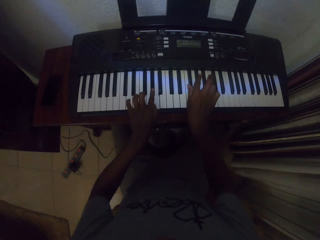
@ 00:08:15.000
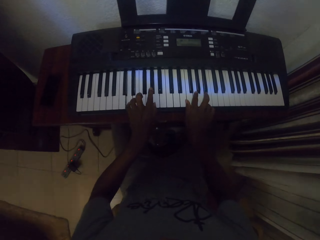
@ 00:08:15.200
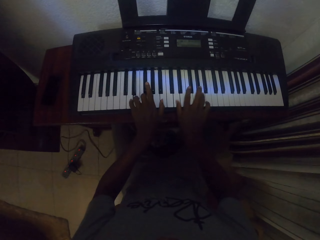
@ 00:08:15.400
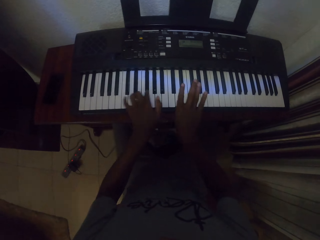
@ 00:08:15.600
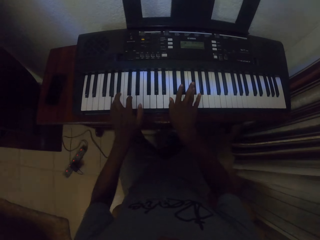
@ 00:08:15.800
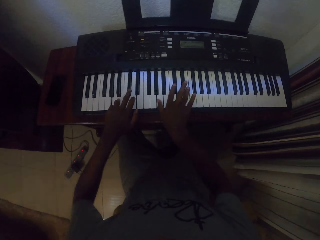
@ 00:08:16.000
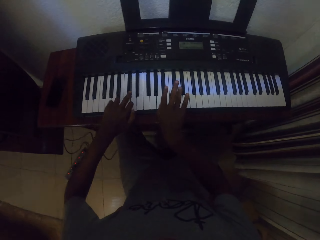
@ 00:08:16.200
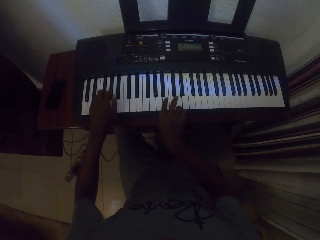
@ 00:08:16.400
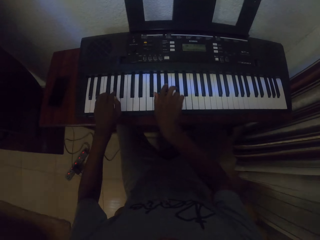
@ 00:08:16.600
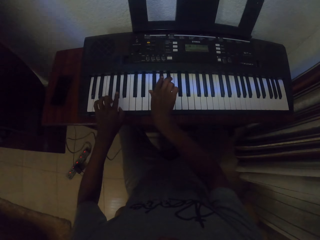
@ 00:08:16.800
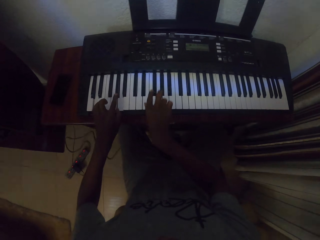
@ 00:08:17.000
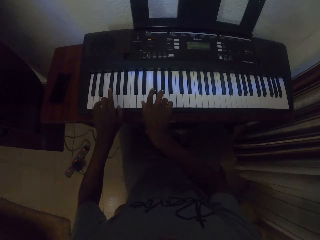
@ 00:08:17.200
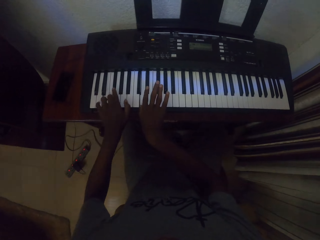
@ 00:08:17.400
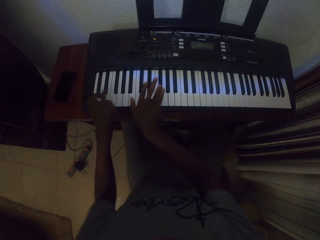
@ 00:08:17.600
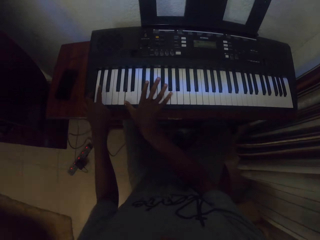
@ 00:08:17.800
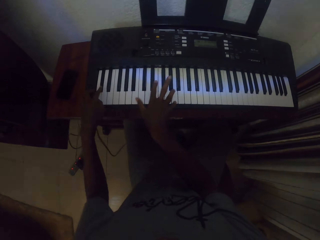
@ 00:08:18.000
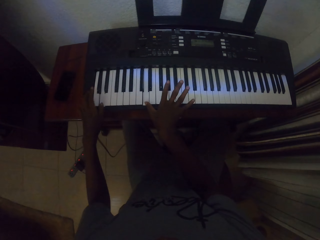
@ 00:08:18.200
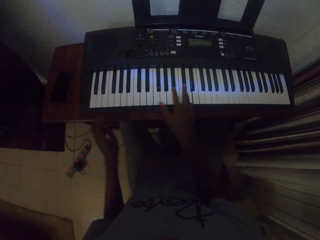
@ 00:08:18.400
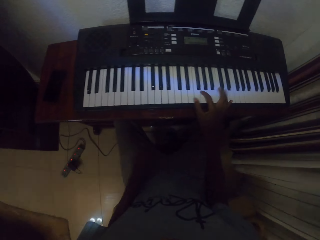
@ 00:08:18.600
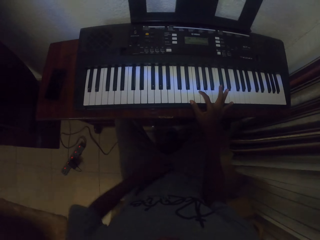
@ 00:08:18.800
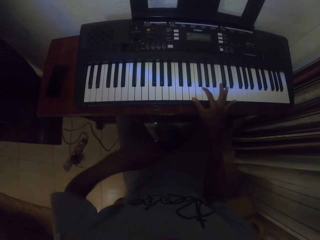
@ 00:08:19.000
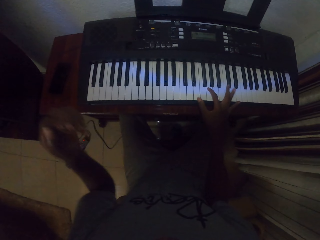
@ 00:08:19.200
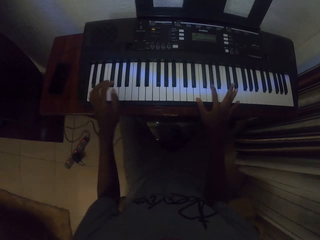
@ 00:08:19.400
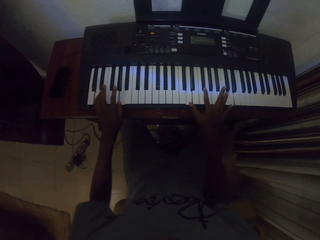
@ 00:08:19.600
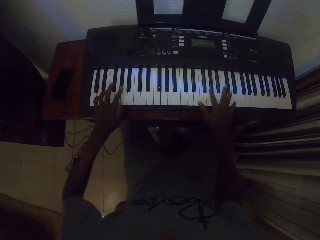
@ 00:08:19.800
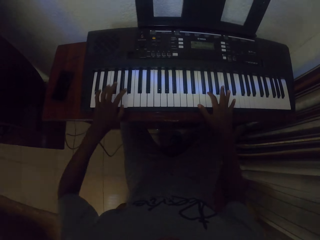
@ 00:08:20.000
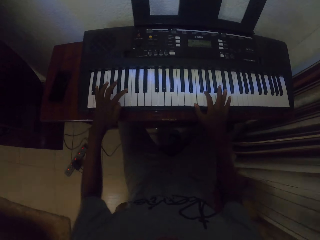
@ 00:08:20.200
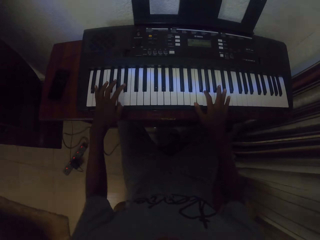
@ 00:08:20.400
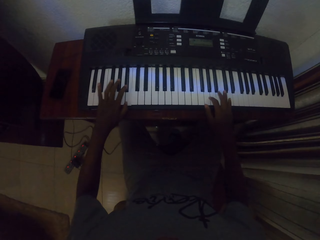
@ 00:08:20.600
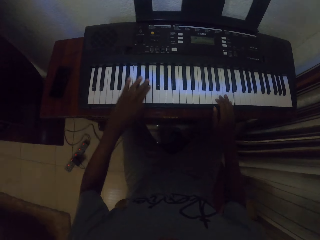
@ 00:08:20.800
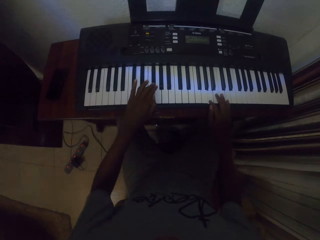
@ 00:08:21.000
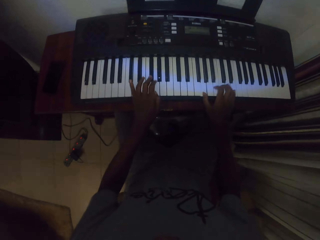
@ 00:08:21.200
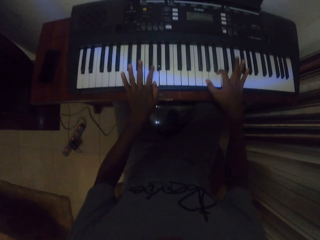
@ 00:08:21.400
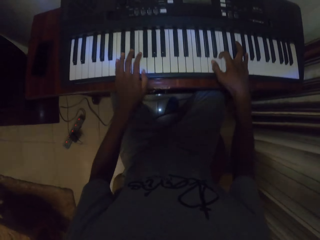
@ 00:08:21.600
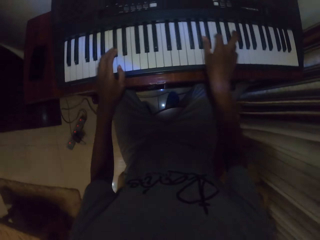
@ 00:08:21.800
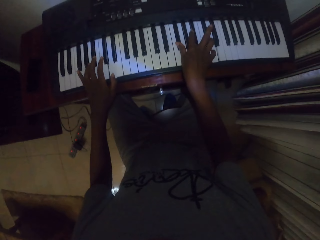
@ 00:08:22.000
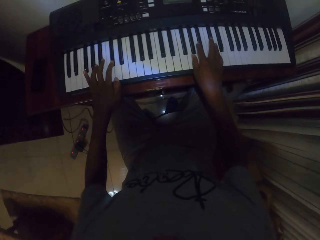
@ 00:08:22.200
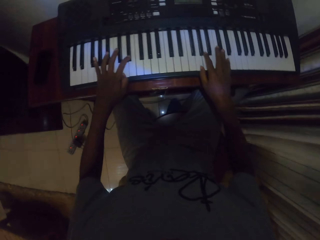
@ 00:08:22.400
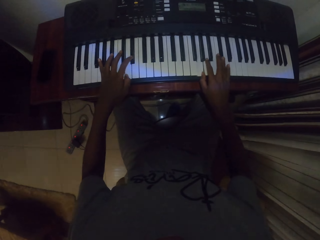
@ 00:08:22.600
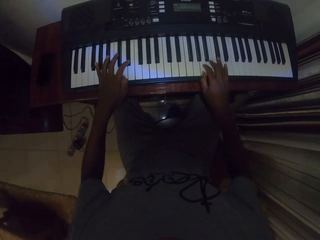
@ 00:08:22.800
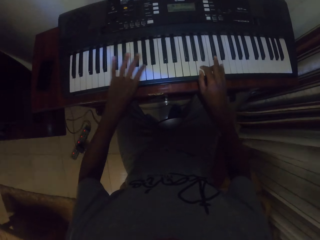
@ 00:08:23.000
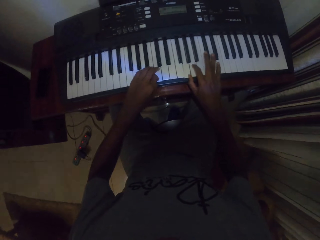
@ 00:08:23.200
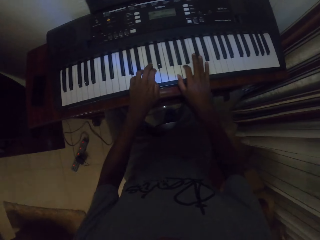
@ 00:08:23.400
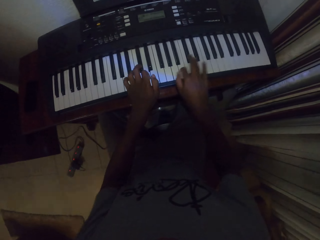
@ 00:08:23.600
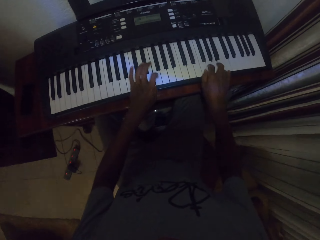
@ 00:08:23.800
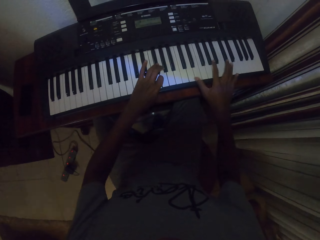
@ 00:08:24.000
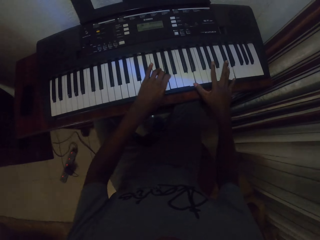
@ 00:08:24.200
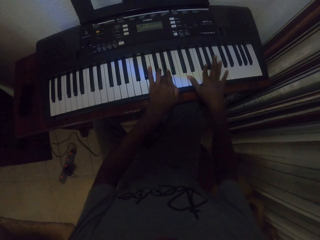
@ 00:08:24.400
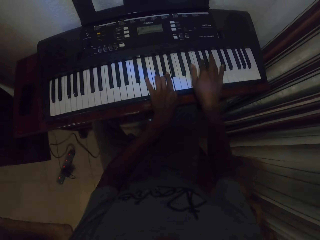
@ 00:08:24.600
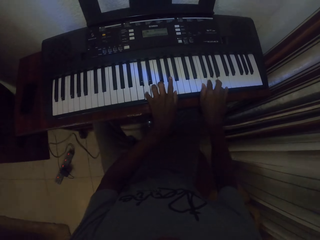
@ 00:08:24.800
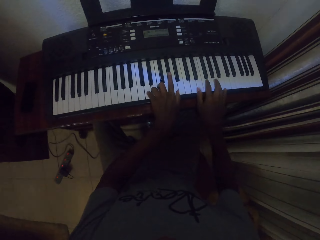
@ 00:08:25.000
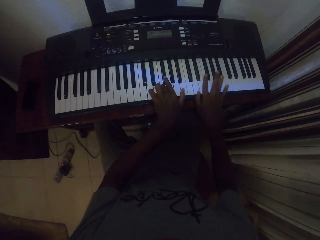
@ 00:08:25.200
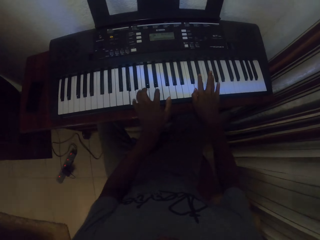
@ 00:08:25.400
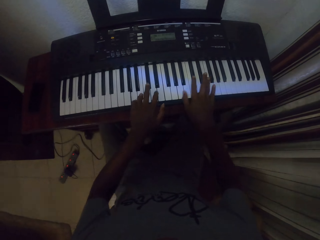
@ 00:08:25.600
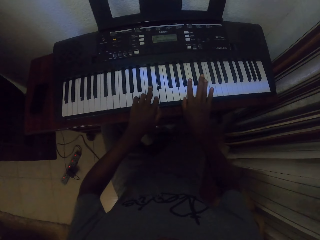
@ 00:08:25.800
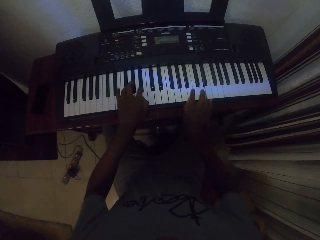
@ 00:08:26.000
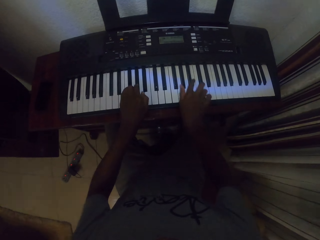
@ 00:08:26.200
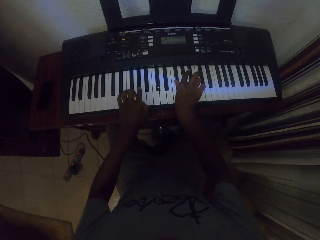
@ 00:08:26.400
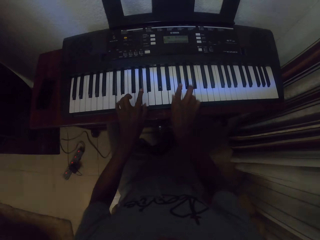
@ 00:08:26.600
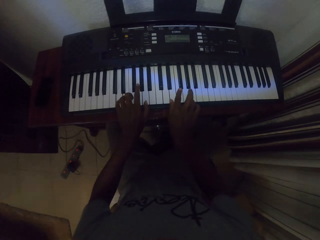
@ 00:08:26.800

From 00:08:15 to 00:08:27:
The camera wearer moves the left hand. They wipe sweat on the cloth. They play a piano inside the house.

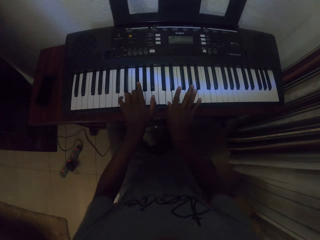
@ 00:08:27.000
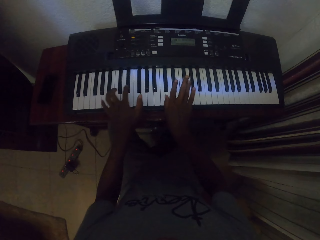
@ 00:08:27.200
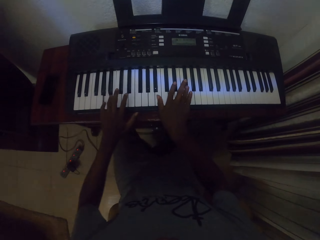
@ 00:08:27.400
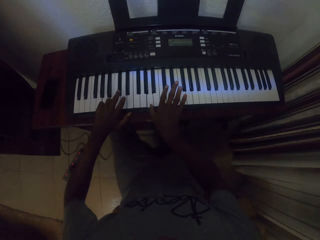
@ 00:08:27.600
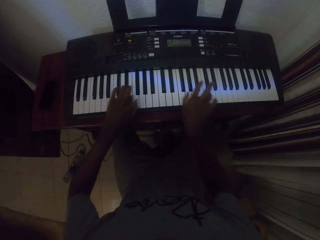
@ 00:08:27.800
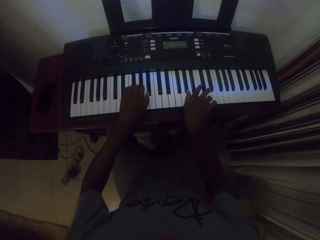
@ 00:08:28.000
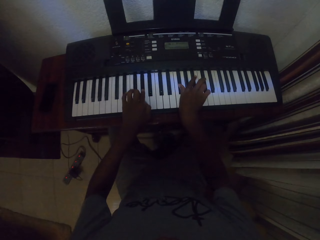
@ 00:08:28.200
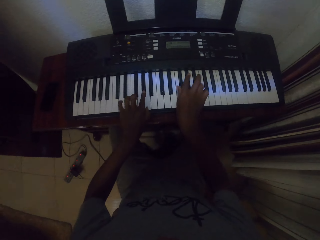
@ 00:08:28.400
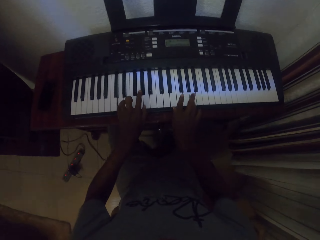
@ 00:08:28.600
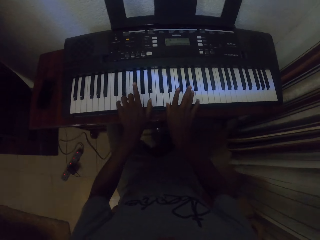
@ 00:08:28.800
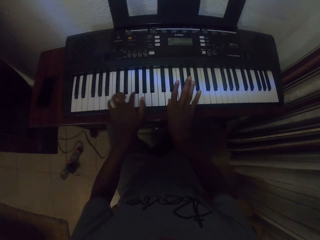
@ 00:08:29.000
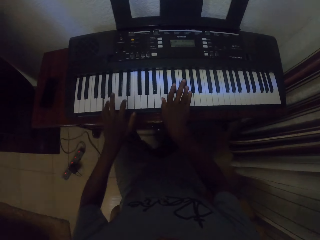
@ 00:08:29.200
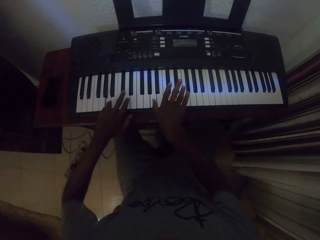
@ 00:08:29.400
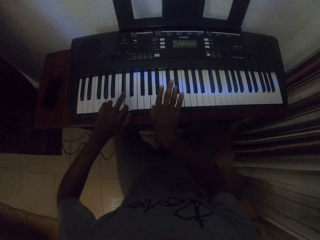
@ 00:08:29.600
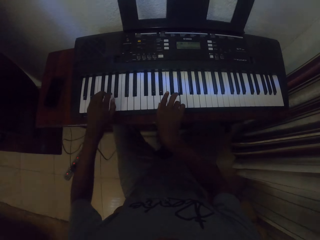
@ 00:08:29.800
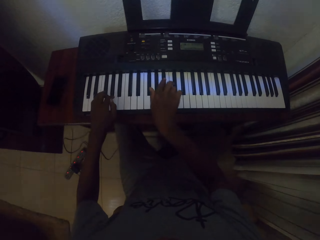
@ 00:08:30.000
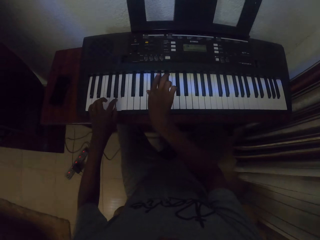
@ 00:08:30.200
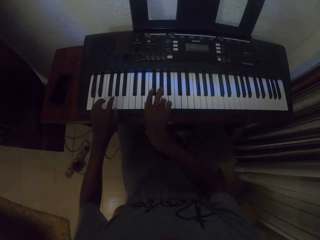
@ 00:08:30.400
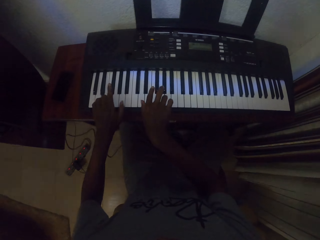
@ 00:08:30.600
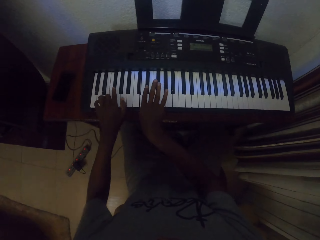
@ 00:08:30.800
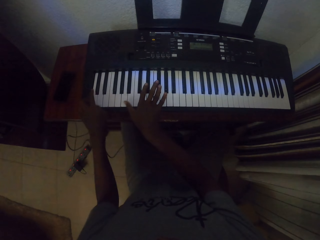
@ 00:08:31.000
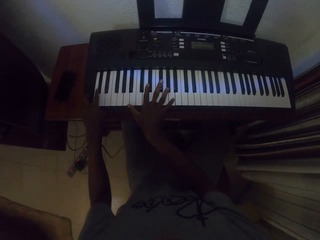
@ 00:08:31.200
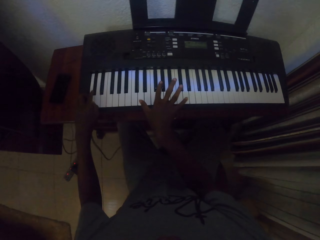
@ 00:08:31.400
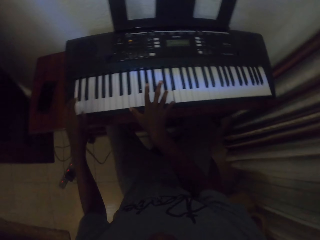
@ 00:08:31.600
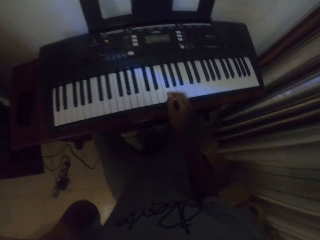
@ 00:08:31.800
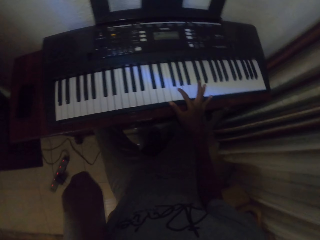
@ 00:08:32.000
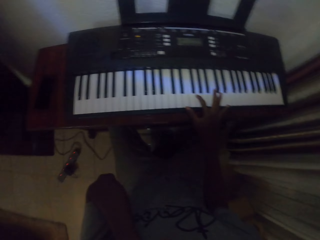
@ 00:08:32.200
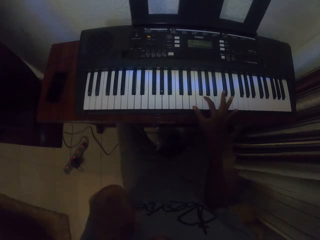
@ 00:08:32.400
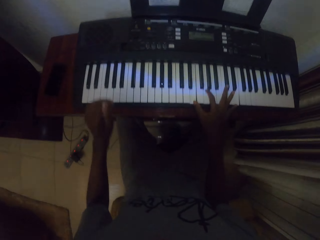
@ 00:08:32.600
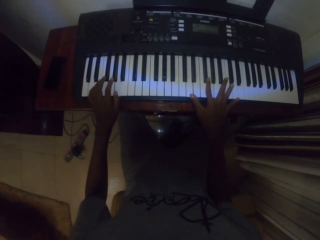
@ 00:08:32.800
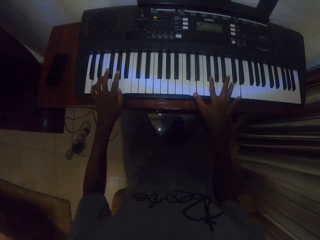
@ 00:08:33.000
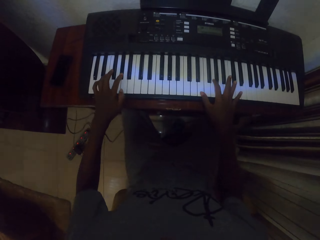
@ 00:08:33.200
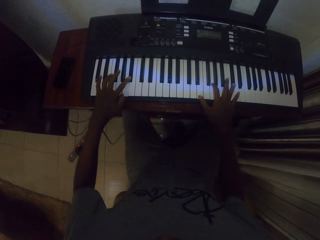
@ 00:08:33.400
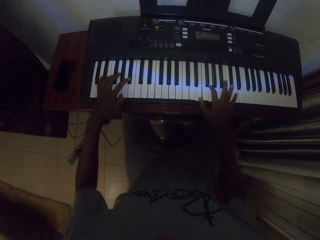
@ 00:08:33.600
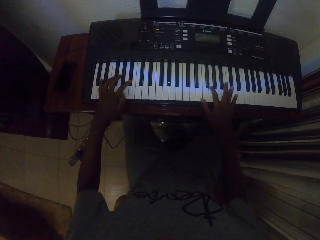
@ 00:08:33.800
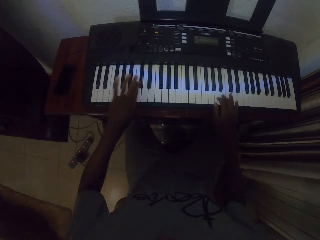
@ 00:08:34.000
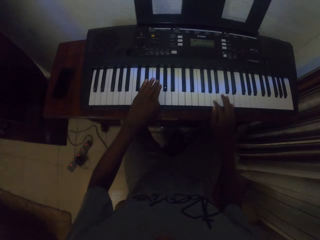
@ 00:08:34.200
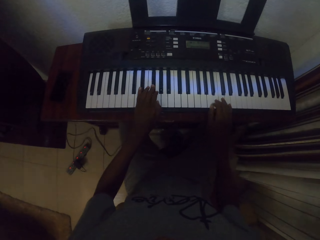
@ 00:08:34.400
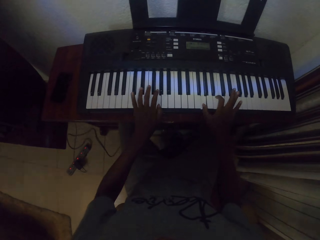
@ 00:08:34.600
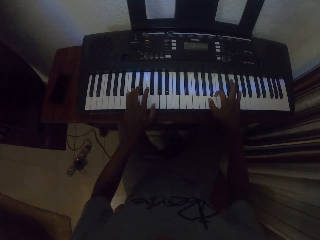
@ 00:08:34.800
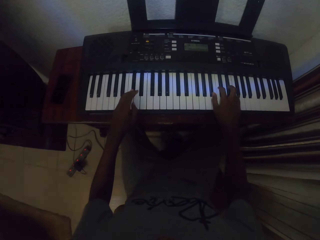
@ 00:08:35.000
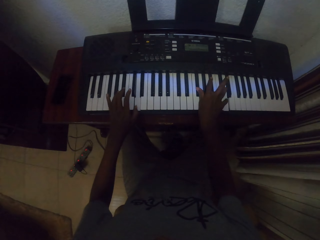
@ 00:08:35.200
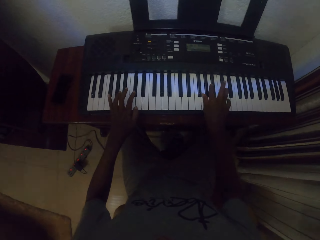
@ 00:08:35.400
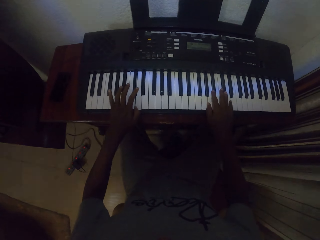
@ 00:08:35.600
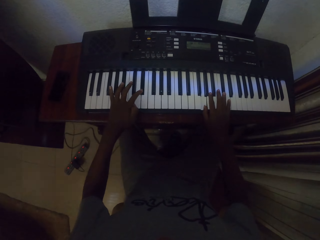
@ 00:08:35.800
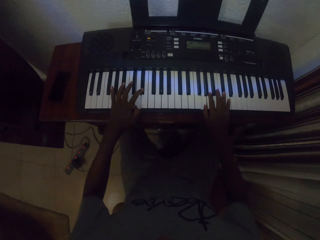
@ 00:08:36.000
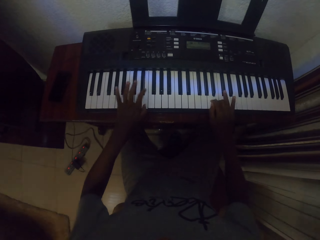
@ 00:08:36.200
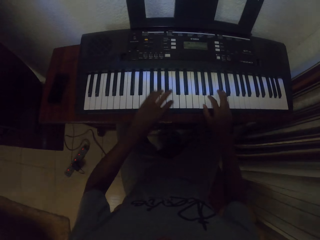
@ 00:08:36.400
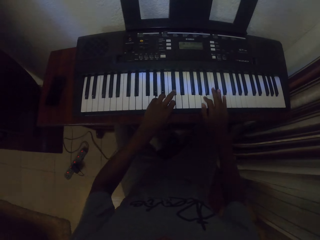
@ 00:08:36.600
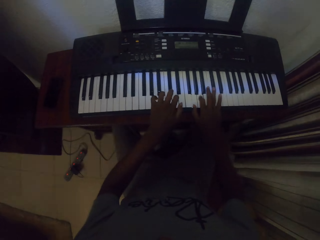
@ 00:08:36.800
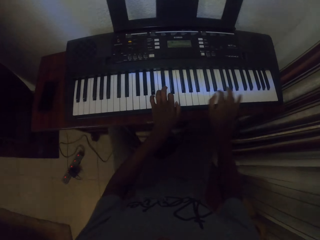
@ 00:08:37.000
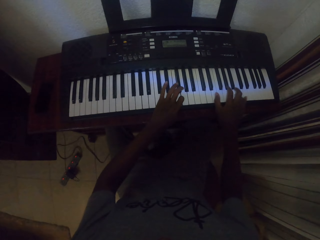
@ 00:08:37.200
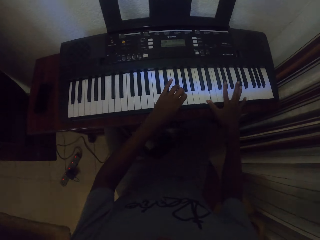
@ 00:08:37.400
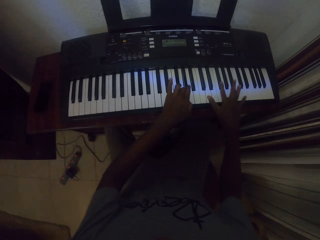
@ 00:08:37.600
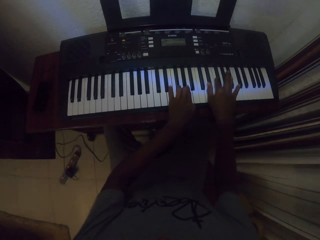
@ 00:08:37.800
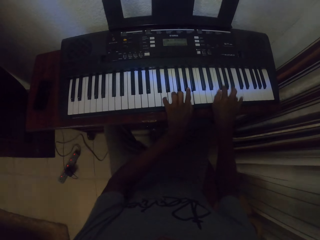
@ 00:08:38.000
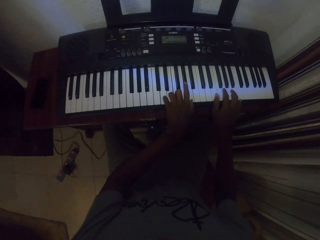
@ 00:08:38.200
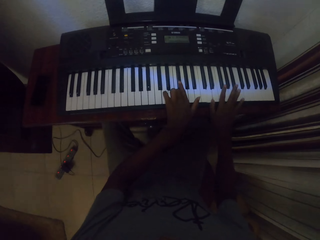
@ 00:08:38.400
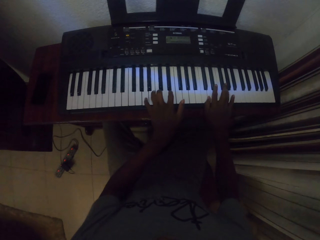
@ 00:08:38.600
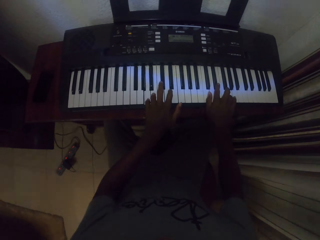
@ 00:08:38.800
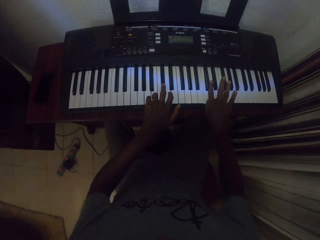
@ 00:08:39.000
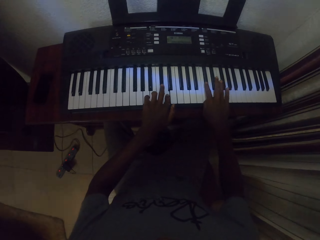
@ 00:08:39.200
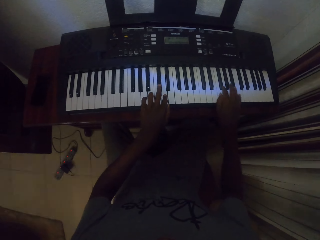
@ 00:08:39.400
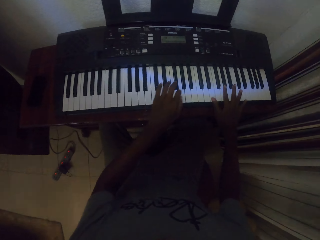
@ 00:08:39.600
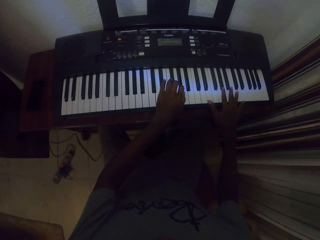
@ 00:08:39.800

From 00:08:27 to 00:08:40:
The camera wearer raises the left hand. He holds his head. He plays a piano inside the house.
